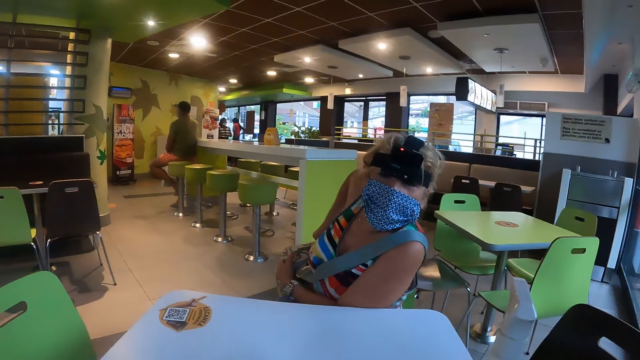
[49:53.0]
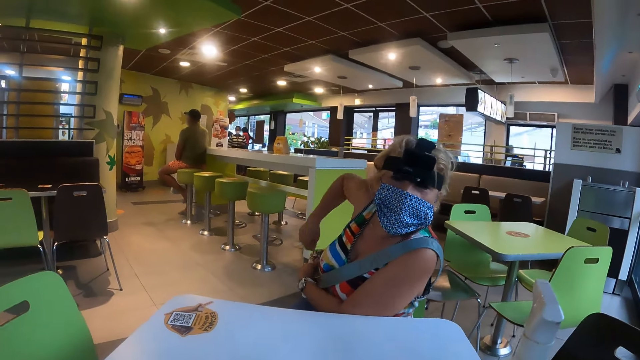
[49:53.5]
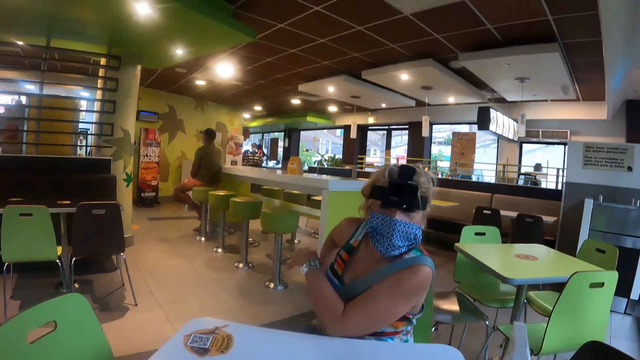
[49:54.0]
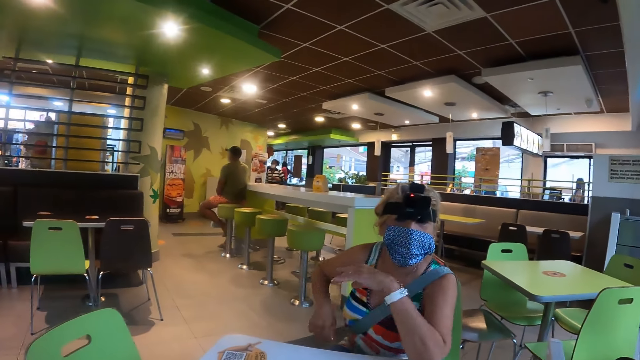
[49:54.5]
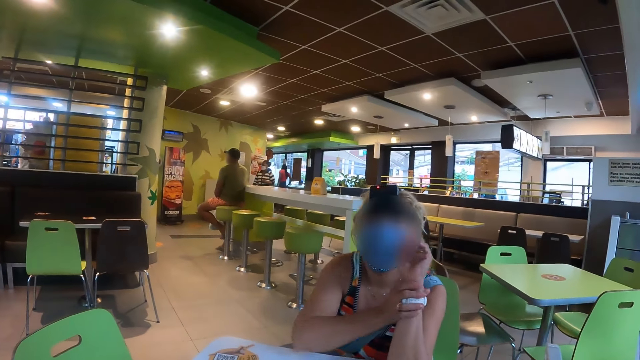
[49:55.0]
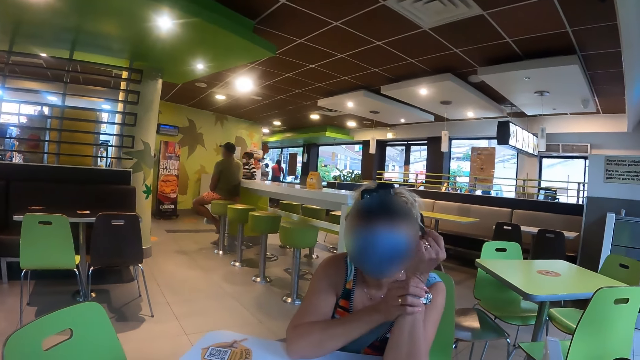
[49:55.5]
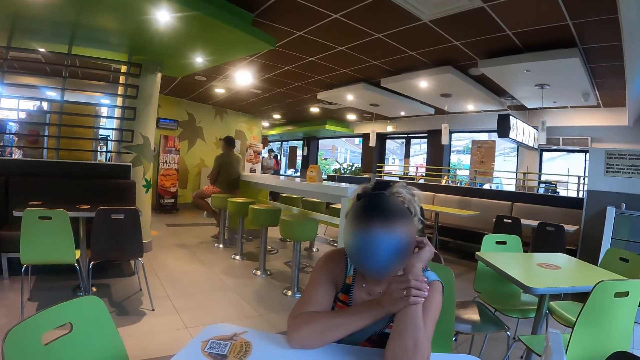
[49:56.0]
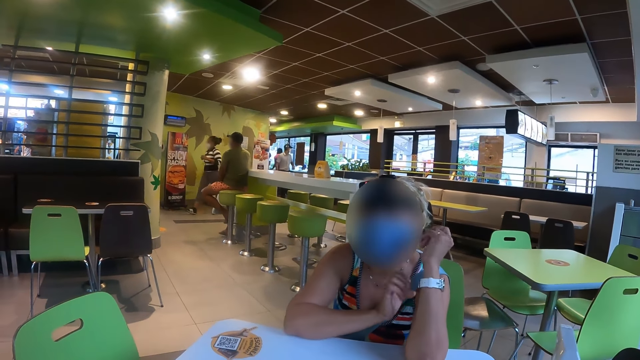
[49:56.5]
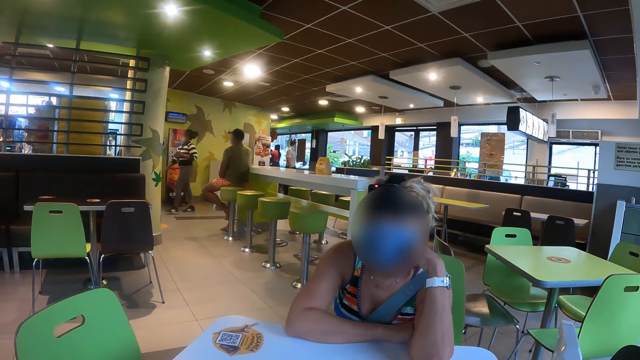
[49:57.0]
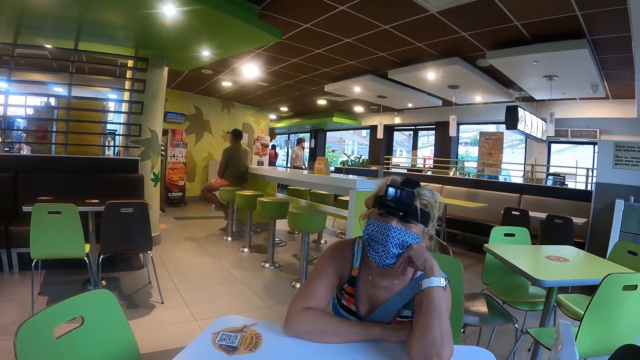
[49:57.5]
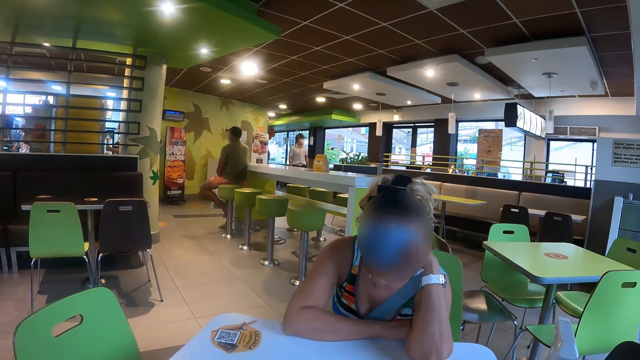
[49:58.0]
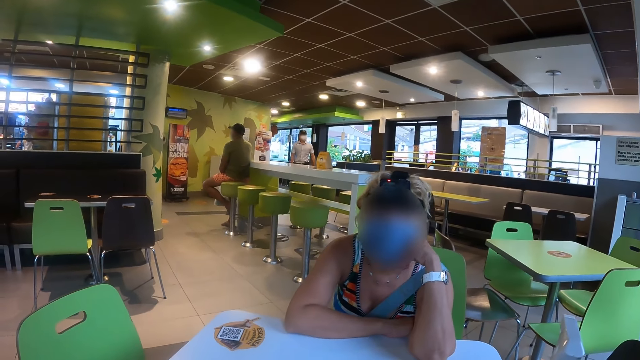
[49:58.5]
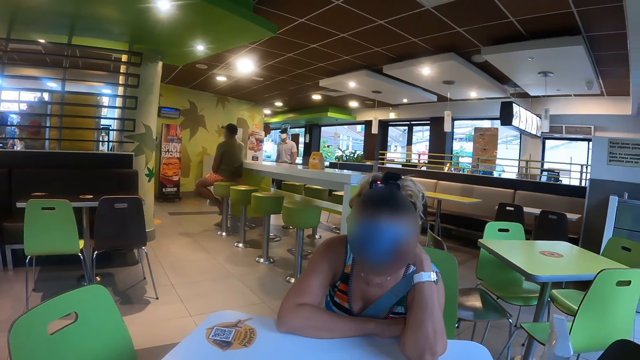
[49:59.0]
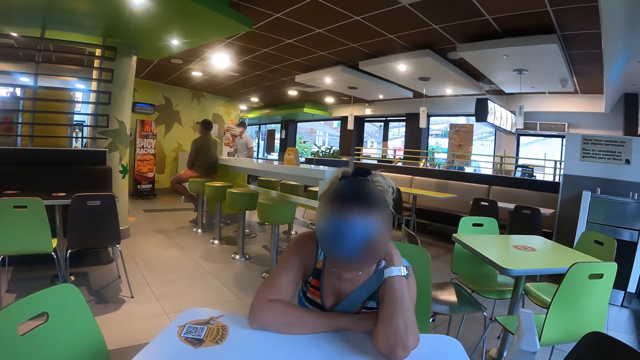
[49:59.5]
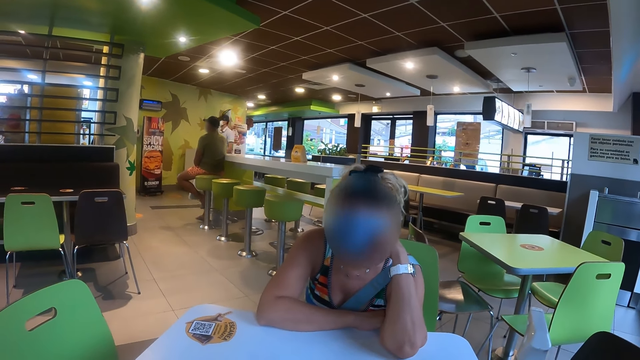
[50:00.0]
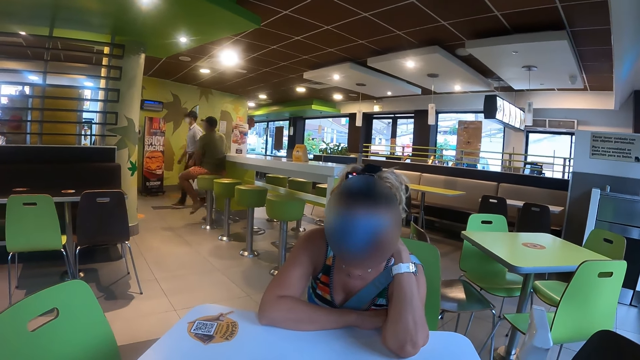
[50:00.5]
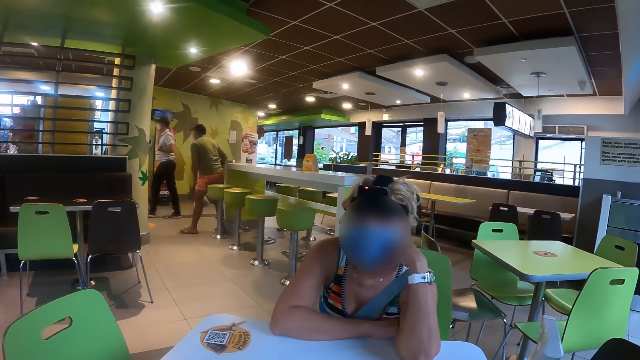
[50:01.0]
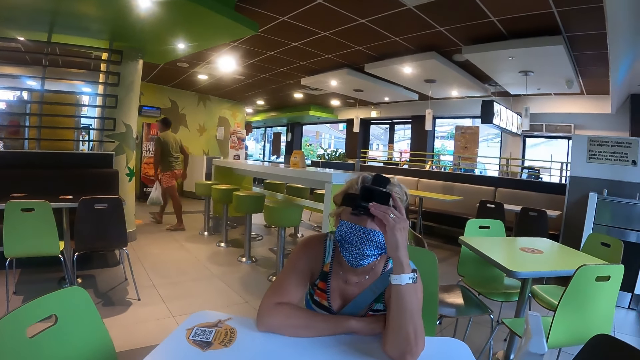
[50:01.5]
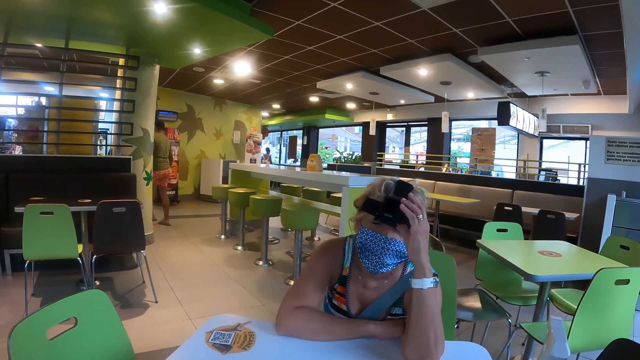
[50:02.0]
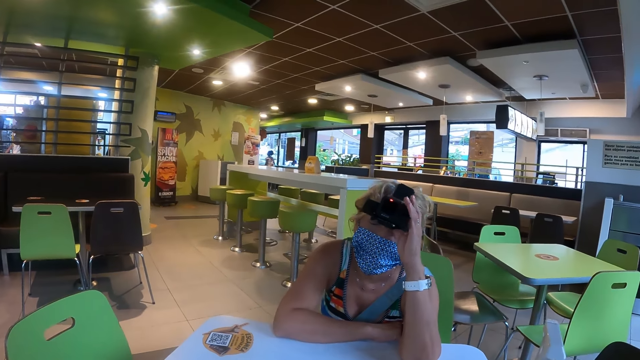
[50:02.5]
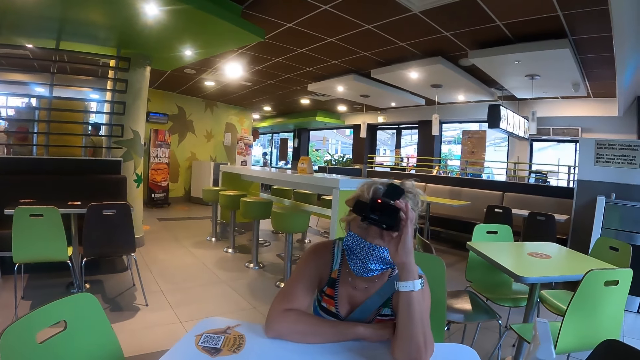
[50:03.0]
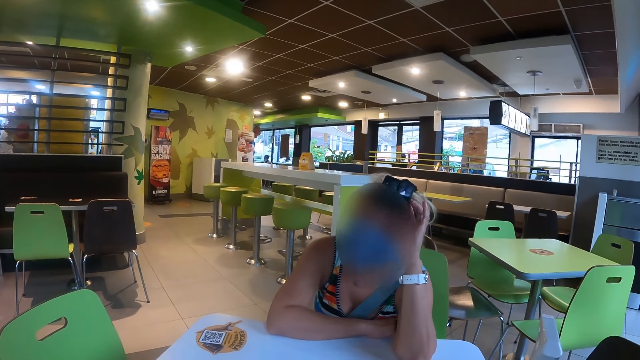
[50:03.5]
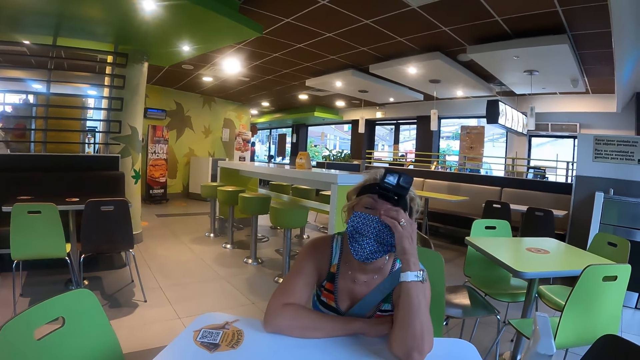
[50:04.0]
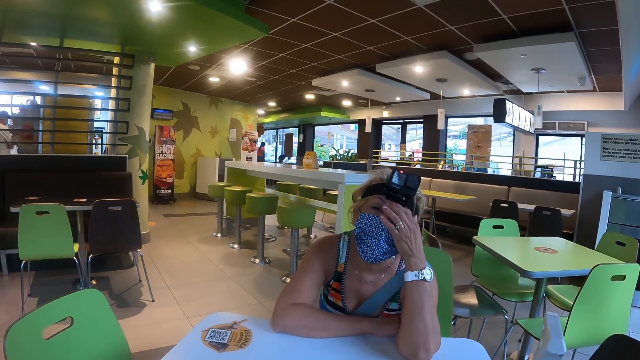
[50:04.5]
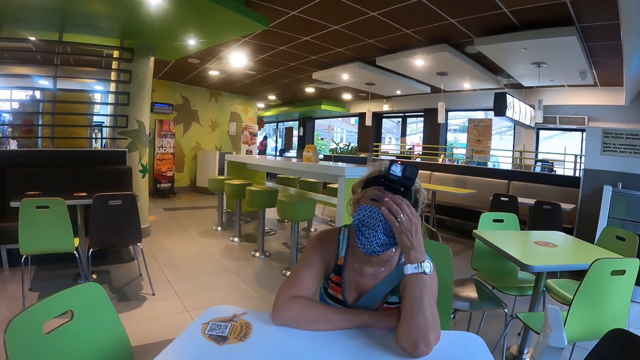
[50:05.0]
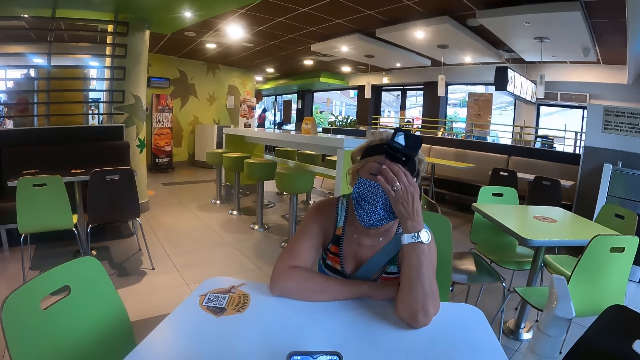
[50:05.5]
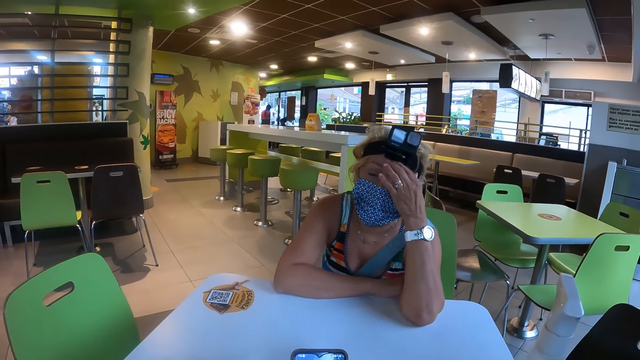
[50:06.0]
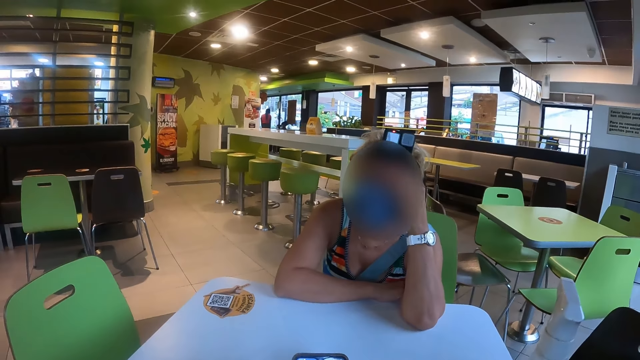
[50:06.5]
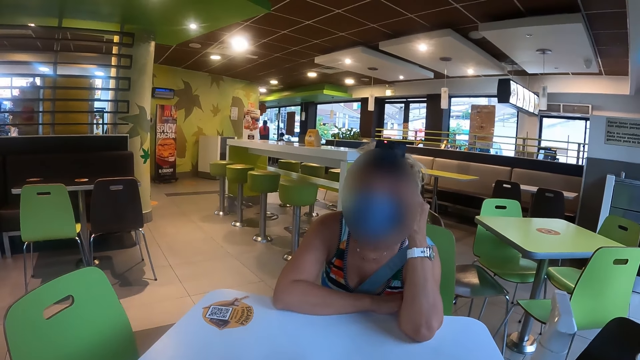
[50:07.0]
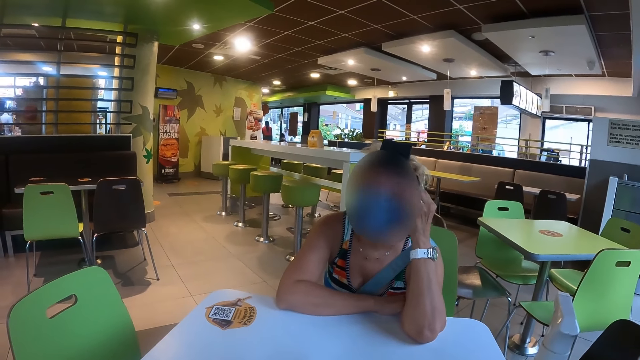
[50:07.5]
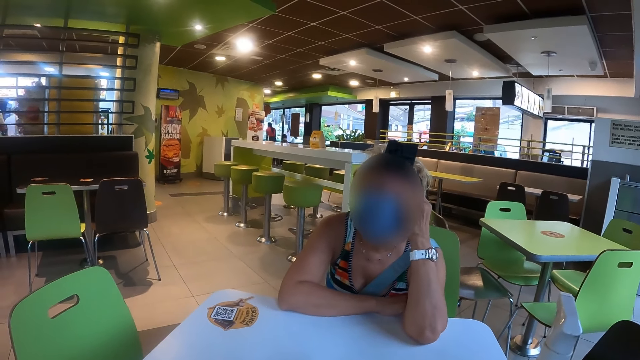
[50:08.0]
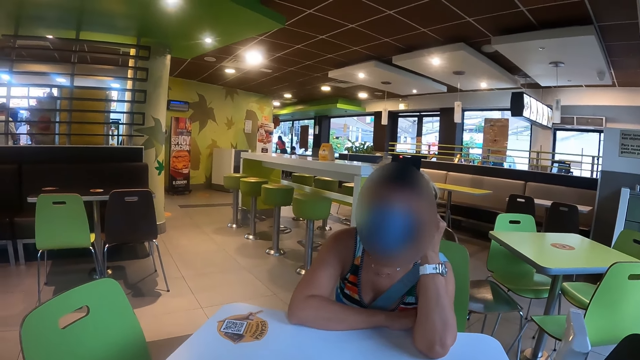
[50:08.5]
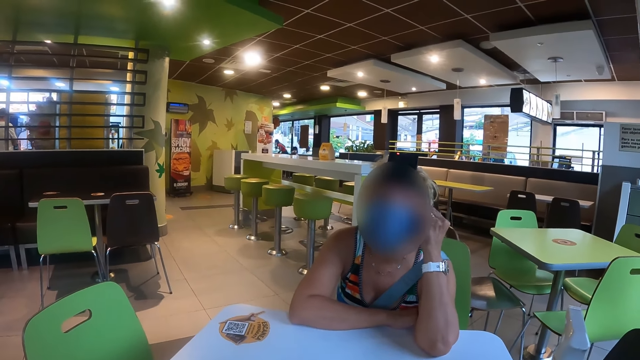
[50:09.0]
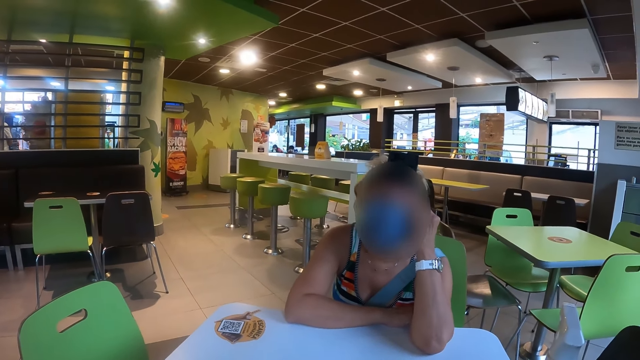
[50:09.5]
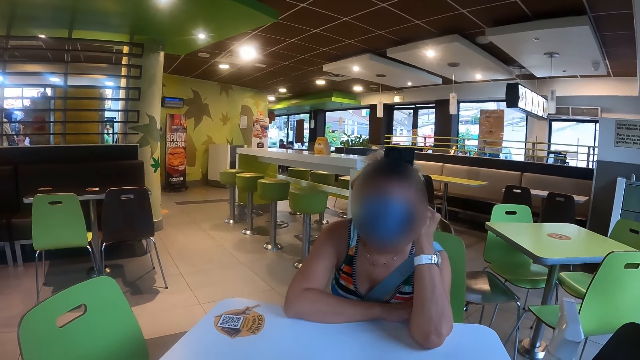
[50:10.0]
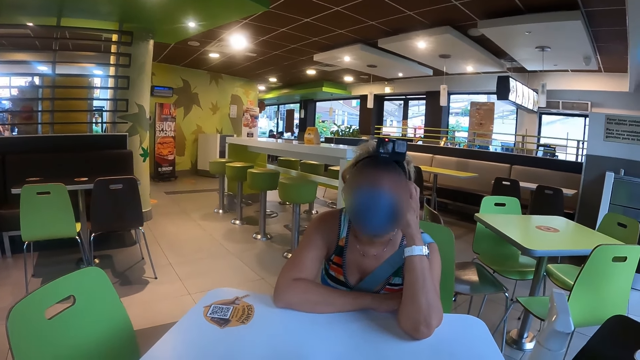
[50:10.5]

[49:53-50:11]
A woman touches the hand and talks to the camera wearer. She touches the camera and talks to the camera wearer.
